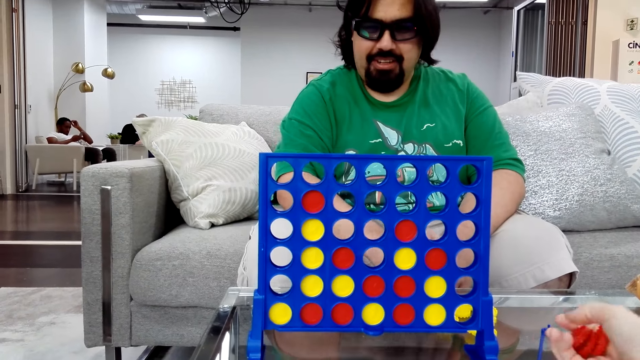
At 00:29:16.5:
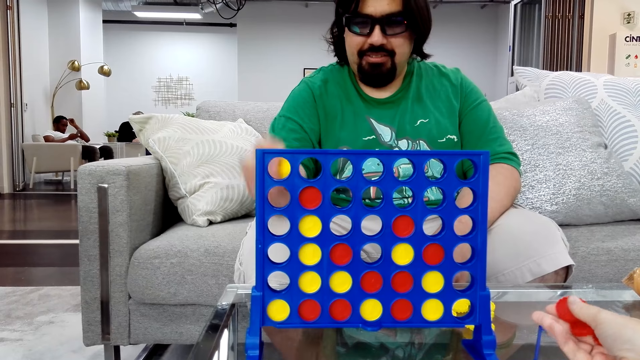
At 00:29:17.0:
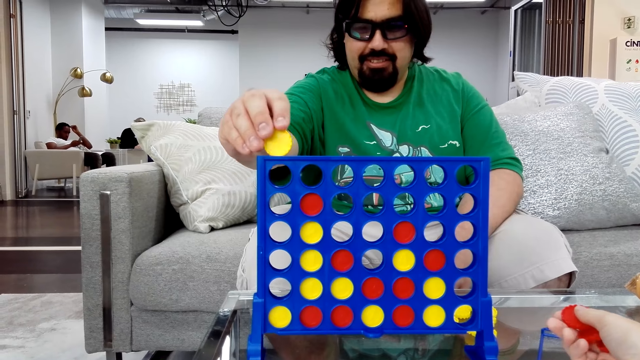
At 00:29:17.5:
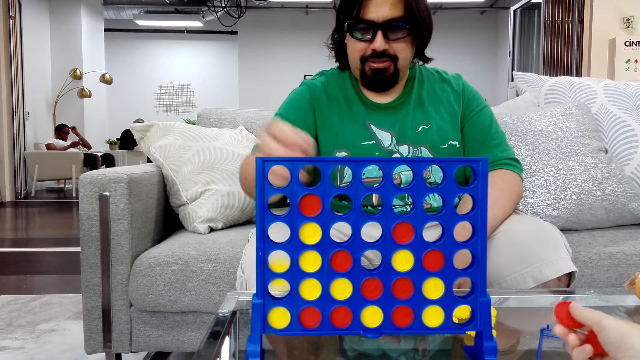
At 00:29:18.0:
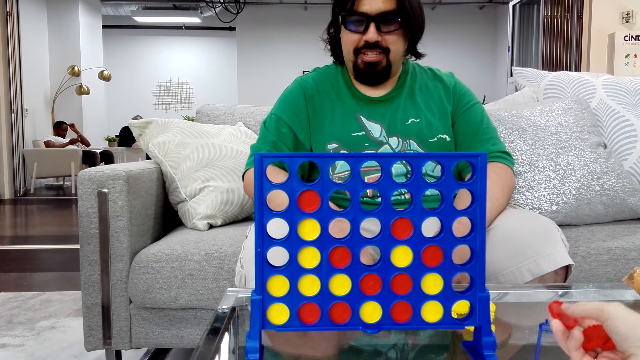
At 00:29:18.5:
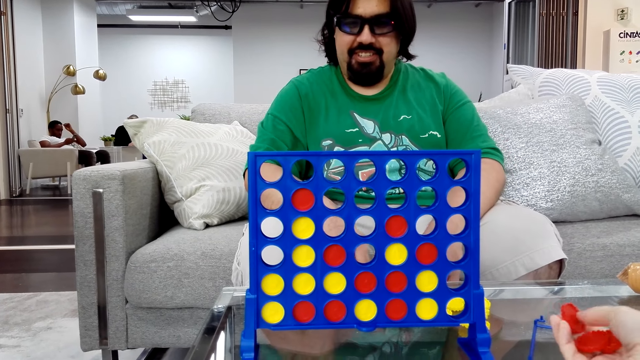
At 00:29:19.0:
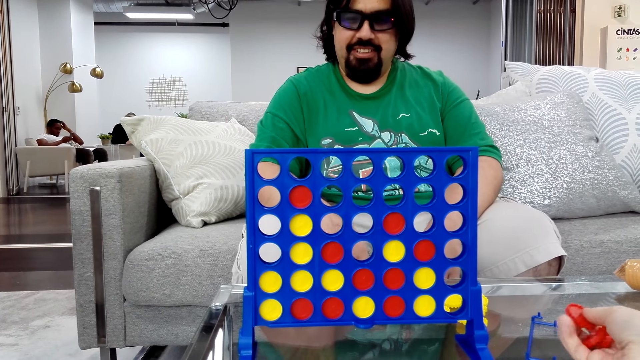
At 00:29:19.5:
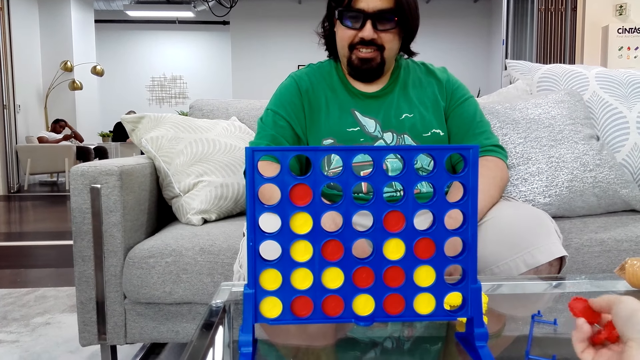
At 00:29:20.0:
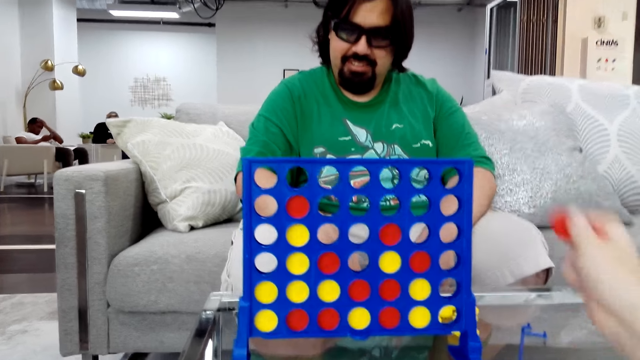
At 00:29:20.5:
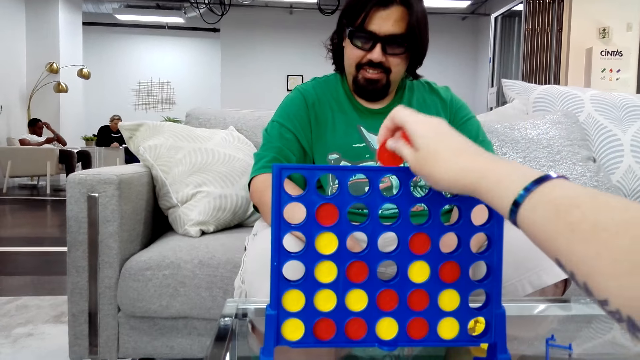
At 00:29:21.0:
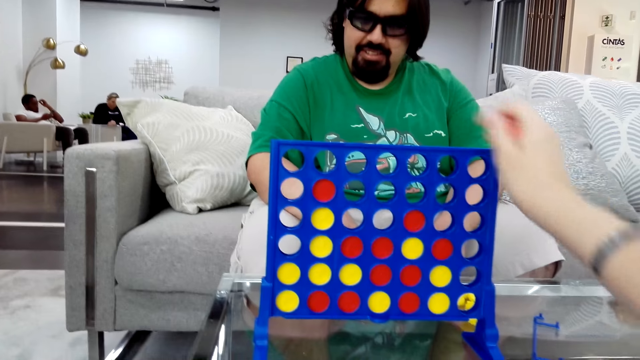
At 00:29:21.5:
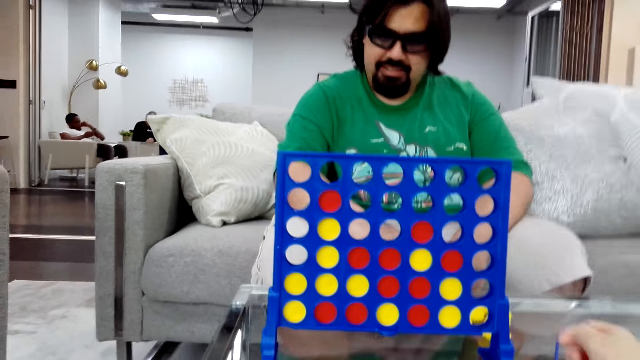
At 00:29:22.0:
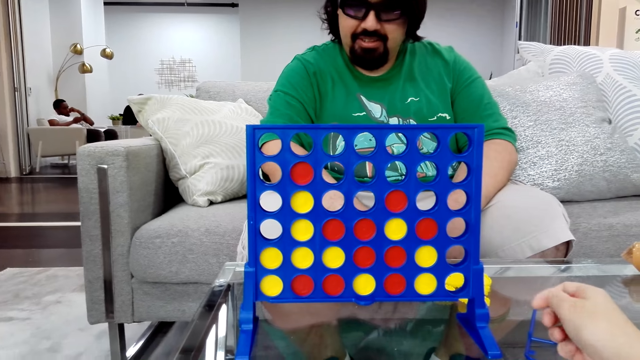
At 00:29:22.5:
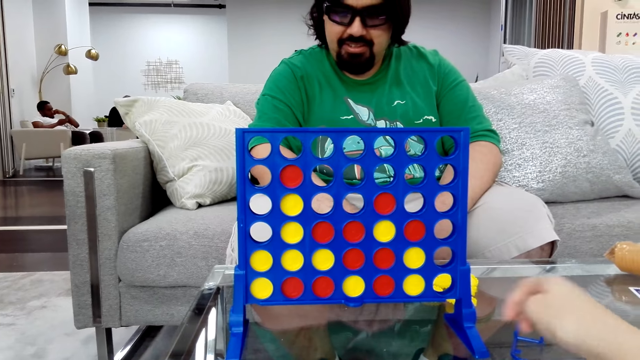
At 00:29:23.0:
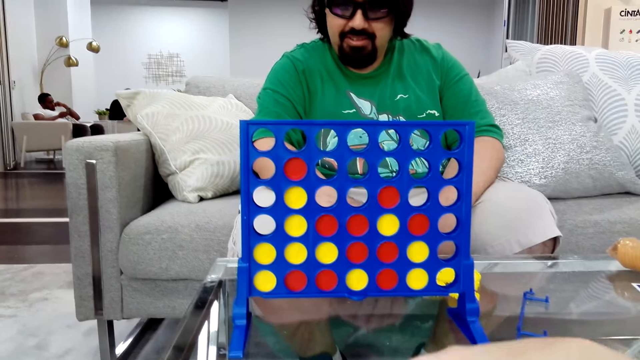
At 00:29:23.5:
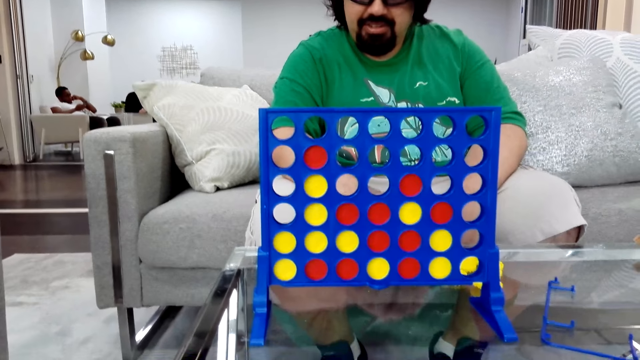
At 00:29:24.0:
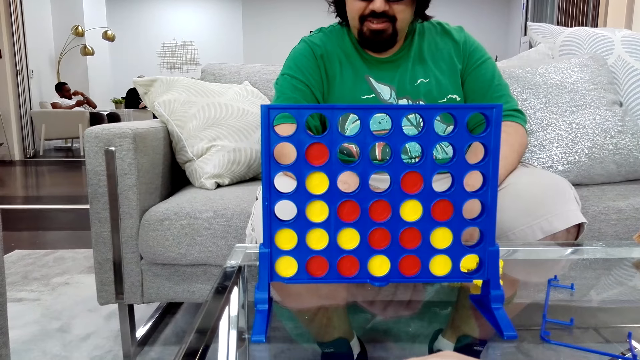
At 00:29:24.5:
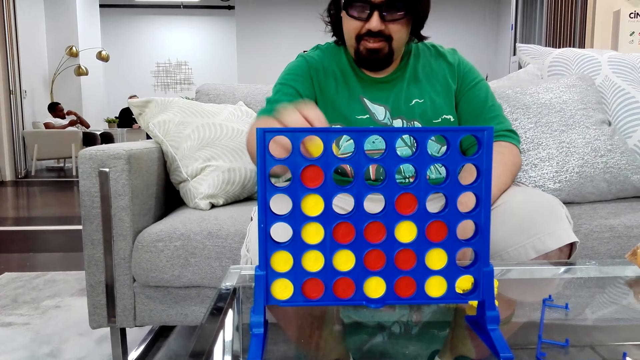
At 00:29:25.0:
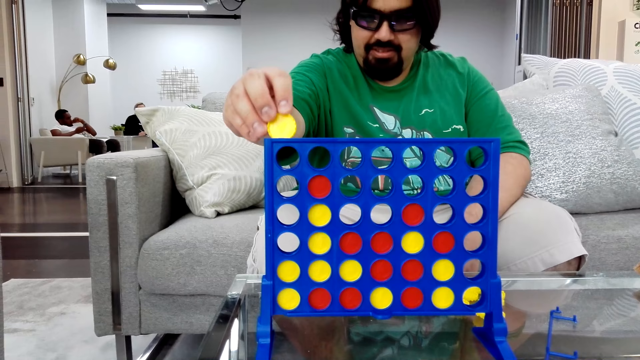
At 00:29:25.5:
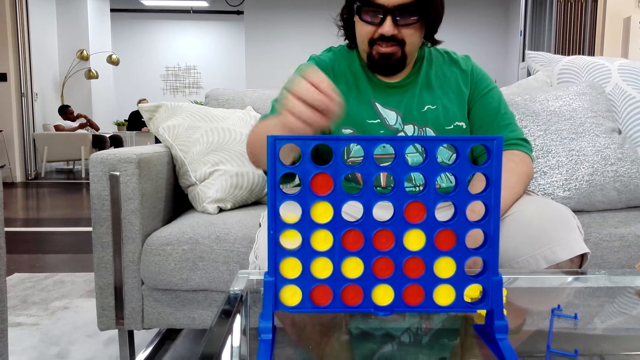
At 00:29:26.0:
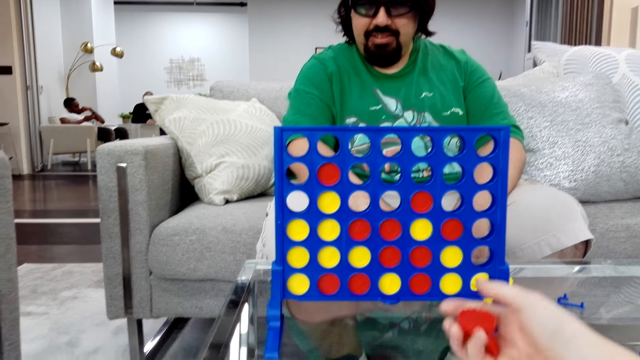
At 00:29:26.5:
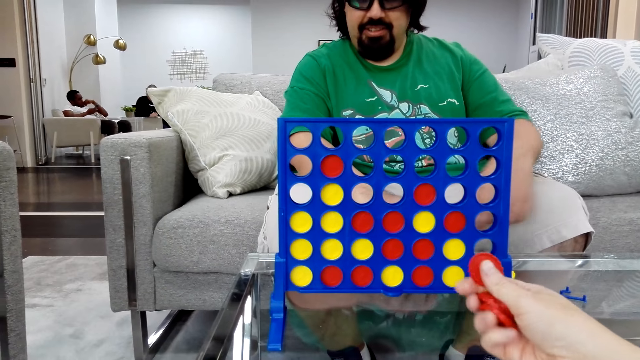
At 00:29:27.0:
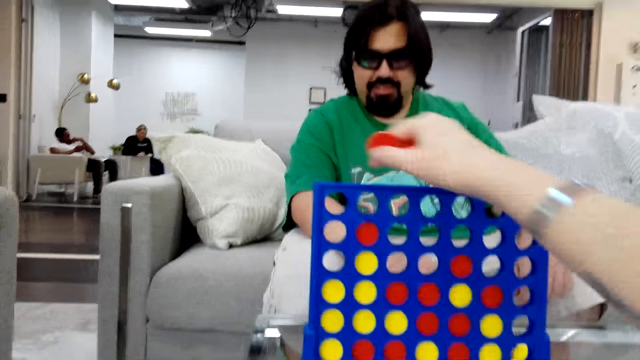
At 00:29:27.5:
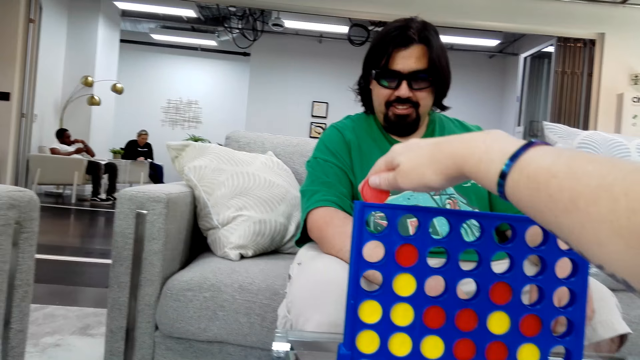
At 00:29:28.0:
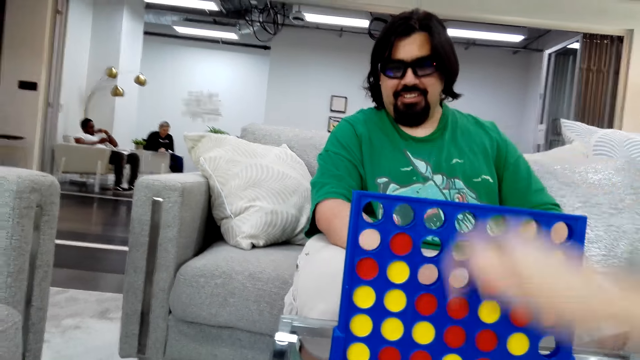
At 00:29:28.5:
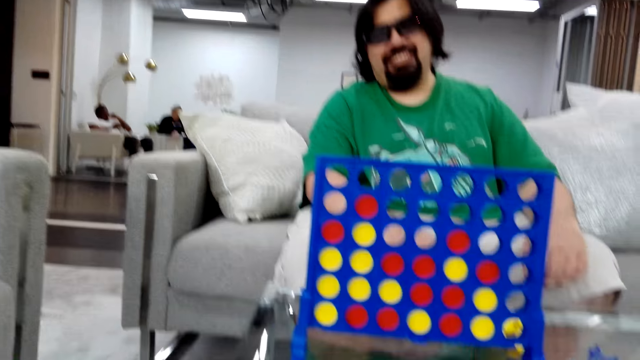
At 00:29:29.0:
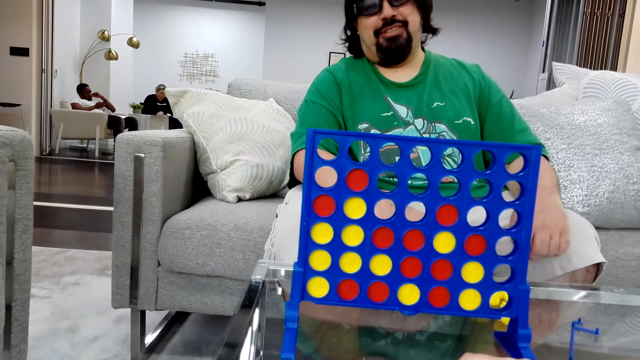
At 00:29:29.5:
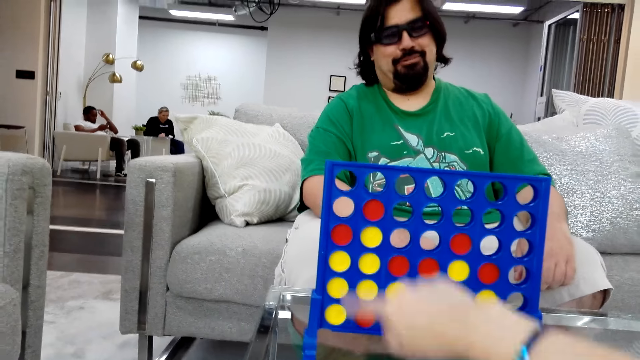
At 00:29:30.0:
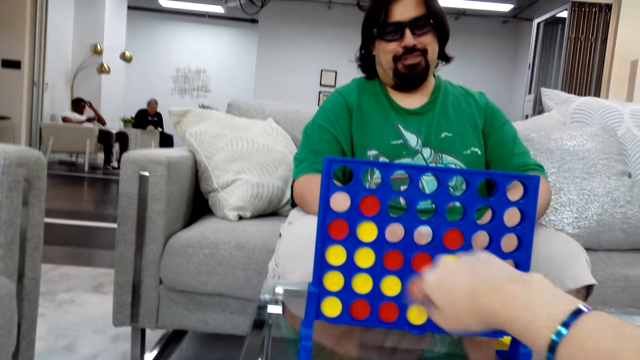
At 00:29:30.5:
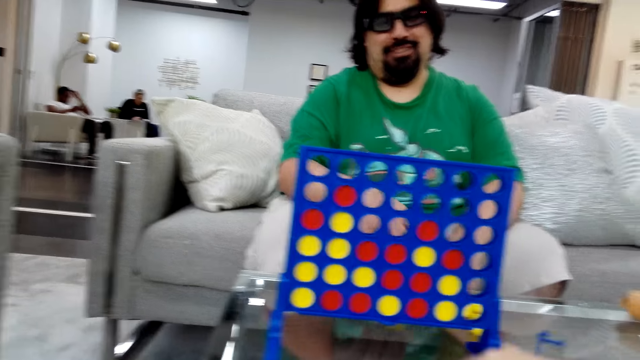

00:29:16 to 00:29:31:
A man drops the poker chips in the Connect board game stand and plays the Connect 4 game. The camera wearer drops the poker chips in the Connect board game stand and plays the Connect 4 game. The man plays the Connect 4 game and drops the poker chips in the Connect board game stand. The camera wearer drops the poker chips in the Connect board game stand and plays the Connect 4 game.

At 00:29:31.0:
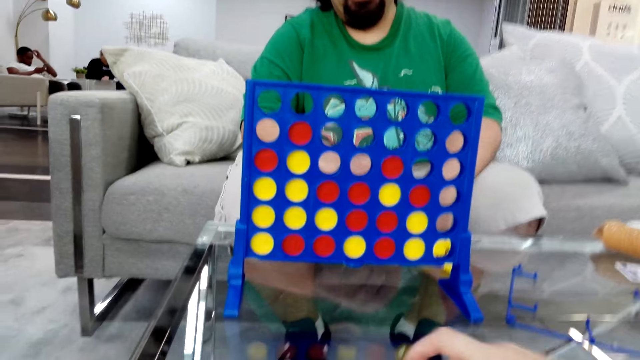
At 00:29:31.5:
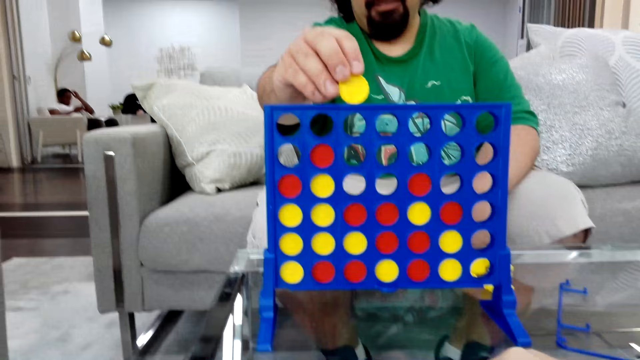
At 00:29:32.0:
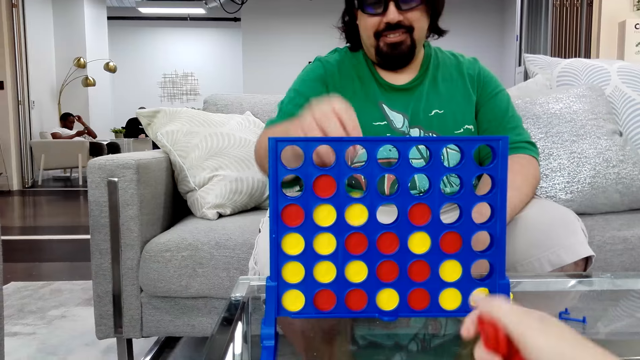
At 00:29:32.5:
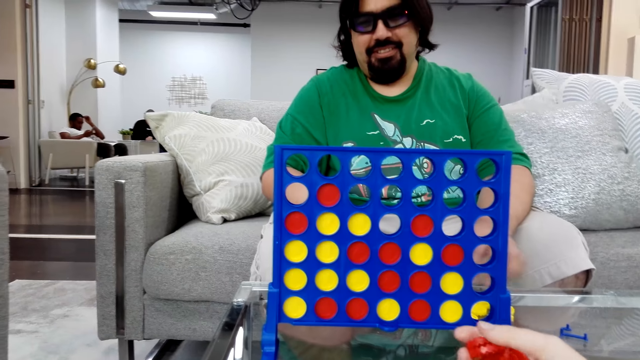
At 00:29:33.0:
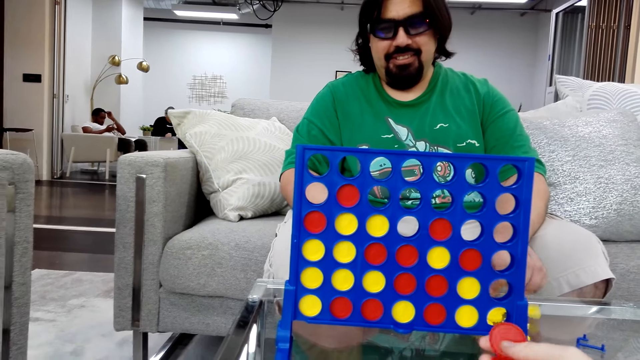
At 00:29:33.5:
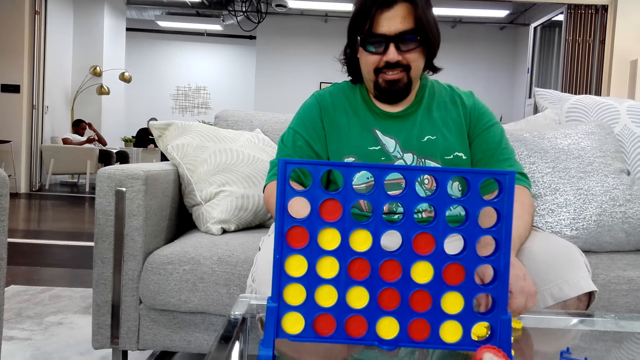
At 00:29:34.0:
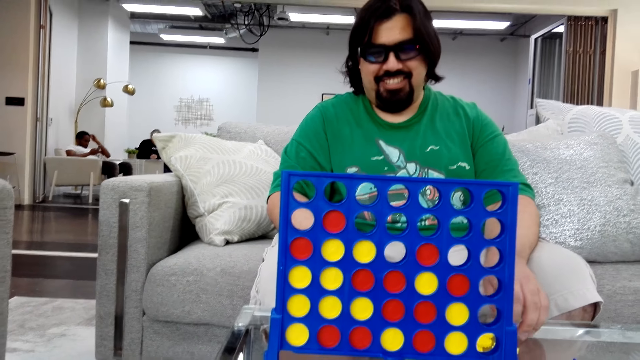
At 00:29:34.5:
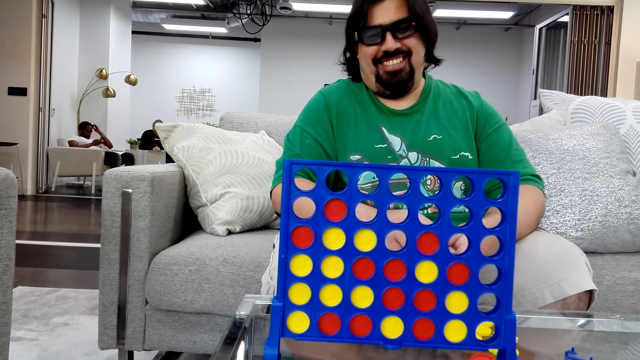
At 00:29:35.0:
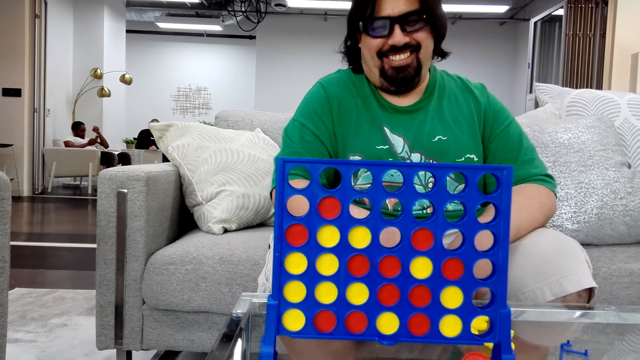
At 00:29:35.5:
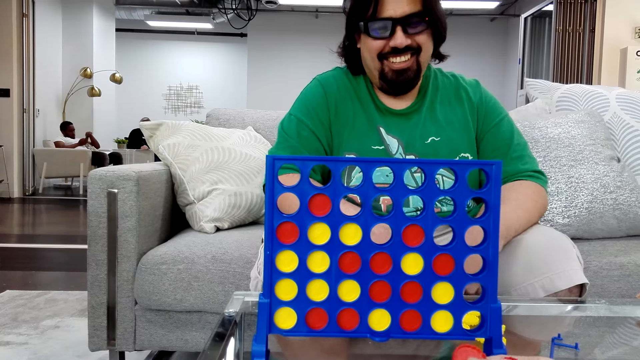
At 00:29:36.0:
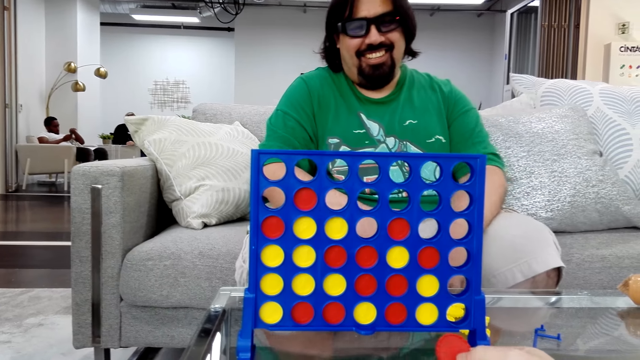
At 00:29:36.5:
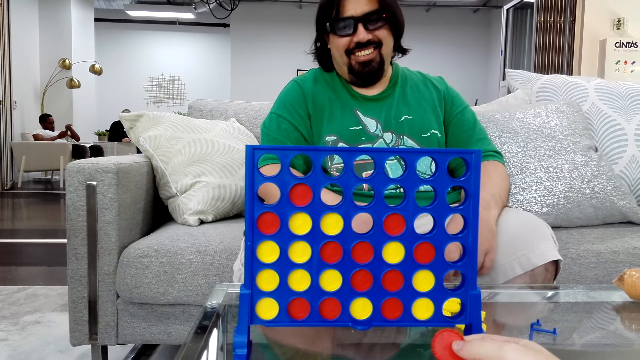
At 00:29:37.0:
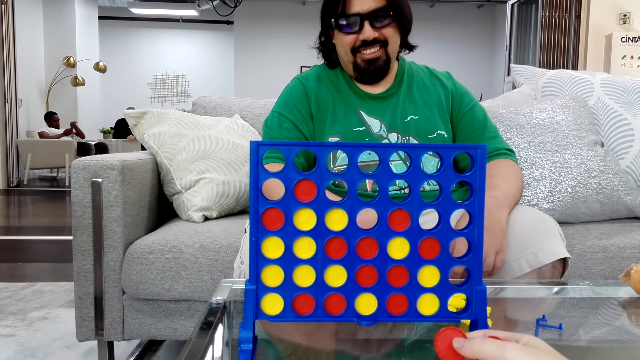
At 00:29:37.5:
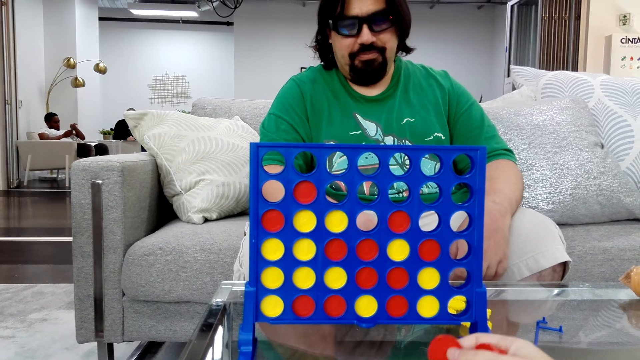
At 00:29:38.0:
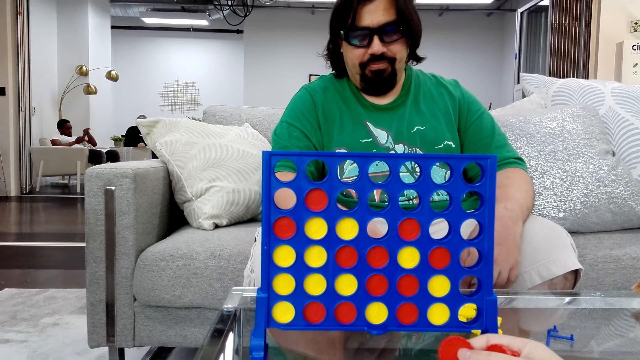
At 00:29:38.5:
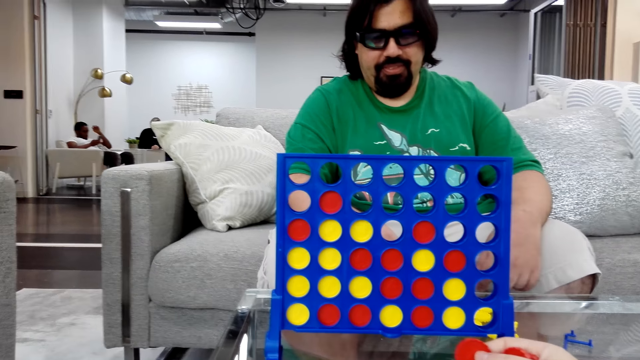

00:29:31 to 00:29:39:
A man drops the poker chips in the Connect board game stand and plays the Connect 4 game.
